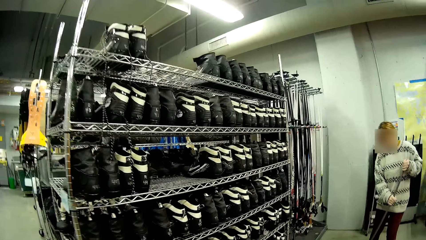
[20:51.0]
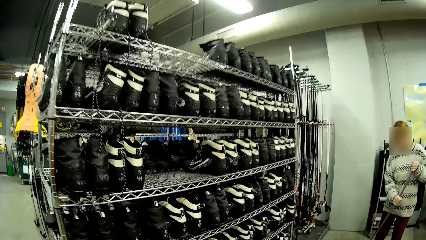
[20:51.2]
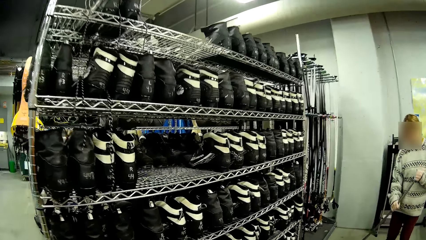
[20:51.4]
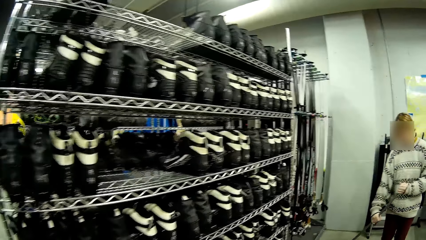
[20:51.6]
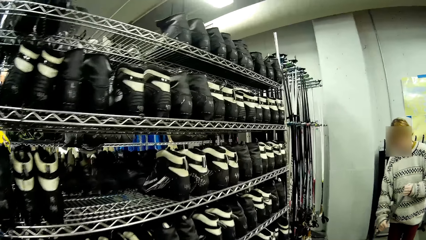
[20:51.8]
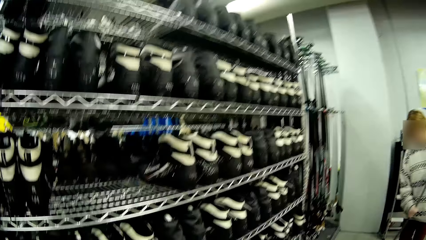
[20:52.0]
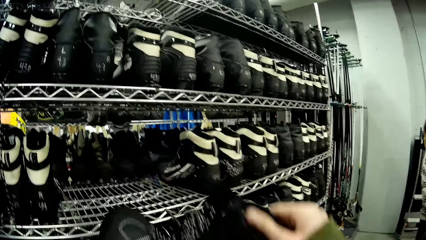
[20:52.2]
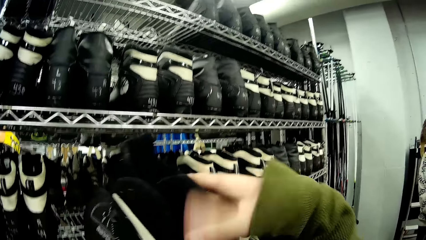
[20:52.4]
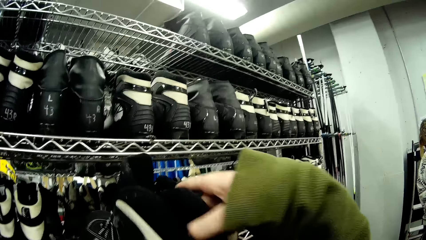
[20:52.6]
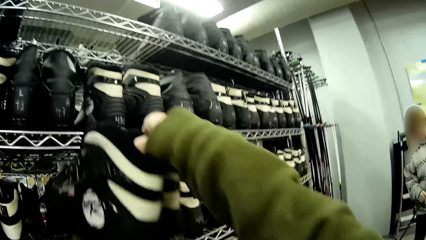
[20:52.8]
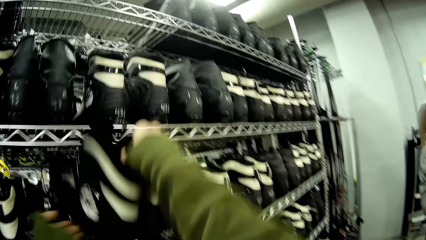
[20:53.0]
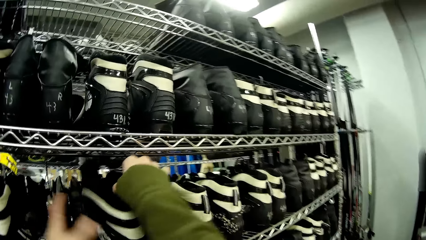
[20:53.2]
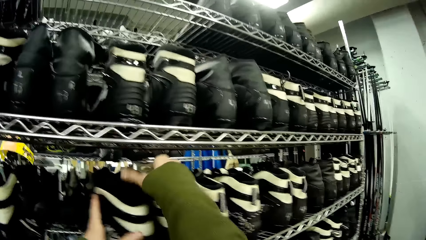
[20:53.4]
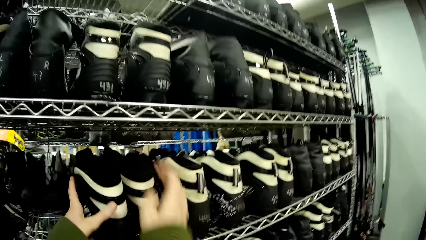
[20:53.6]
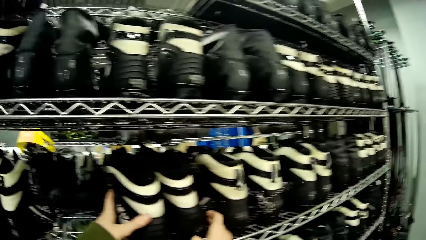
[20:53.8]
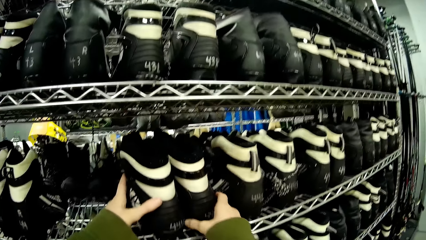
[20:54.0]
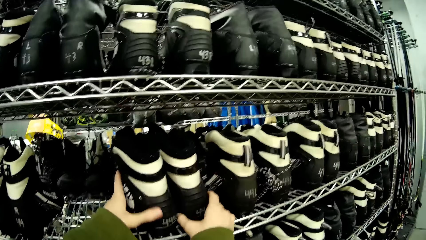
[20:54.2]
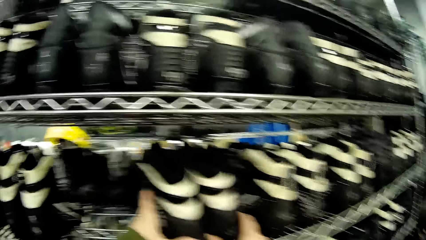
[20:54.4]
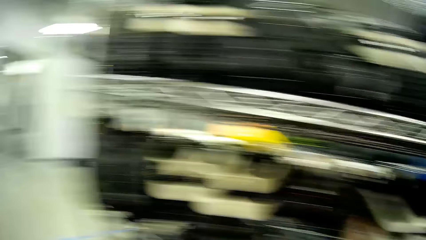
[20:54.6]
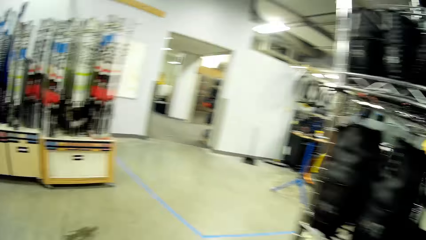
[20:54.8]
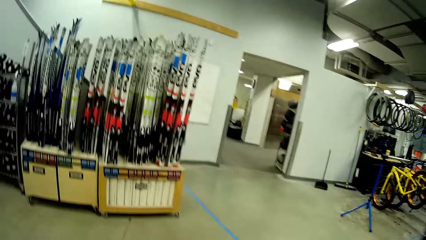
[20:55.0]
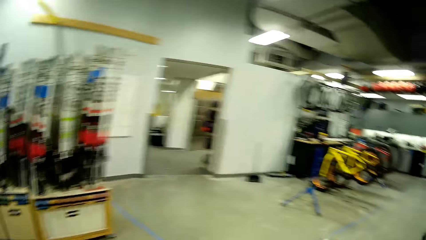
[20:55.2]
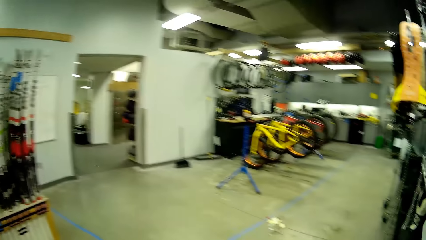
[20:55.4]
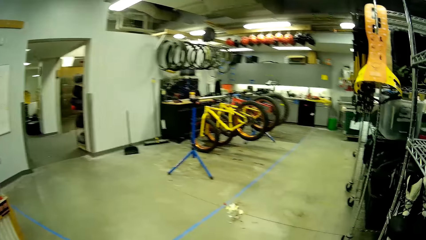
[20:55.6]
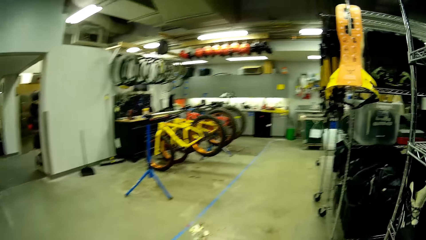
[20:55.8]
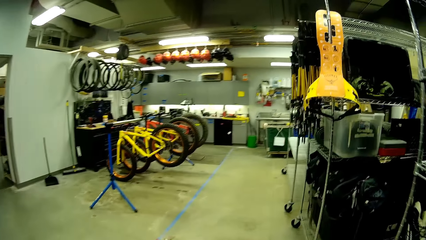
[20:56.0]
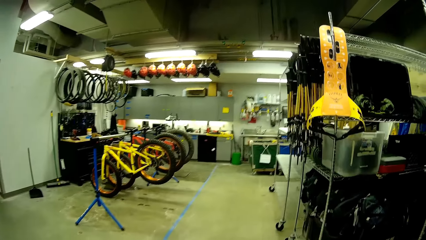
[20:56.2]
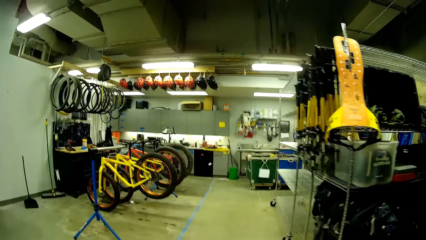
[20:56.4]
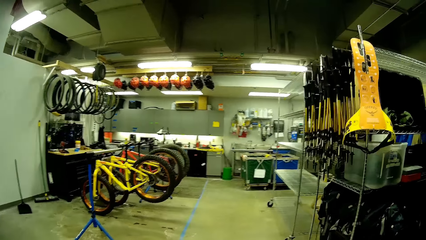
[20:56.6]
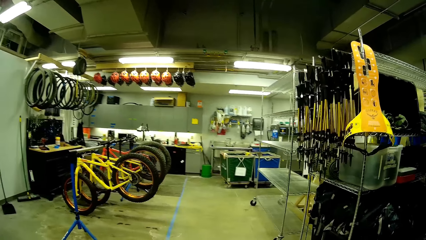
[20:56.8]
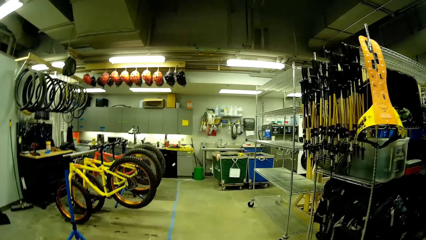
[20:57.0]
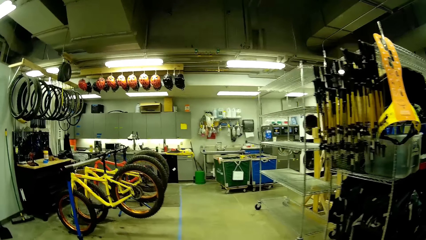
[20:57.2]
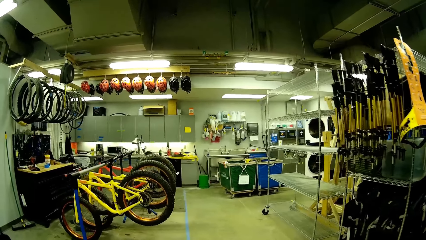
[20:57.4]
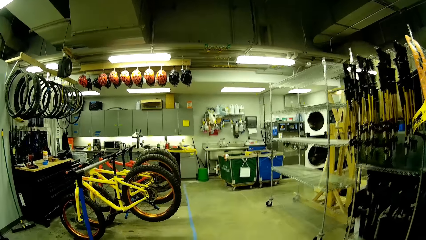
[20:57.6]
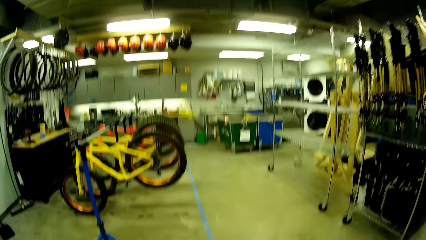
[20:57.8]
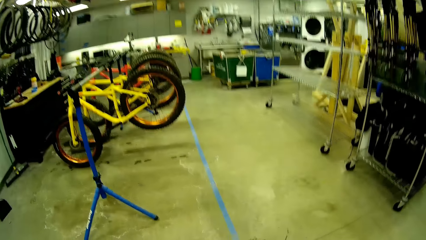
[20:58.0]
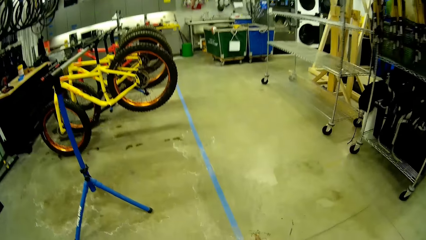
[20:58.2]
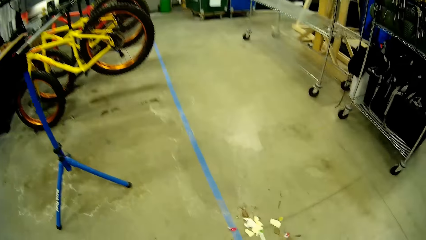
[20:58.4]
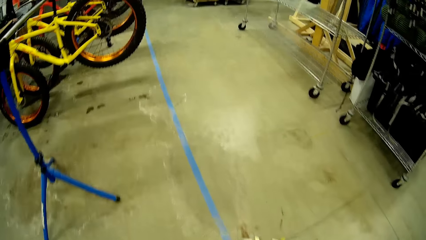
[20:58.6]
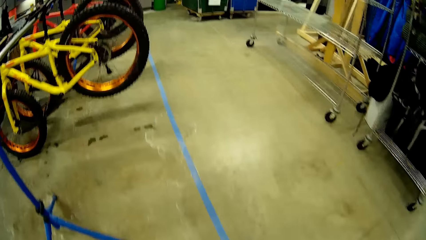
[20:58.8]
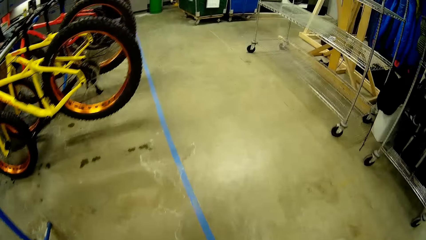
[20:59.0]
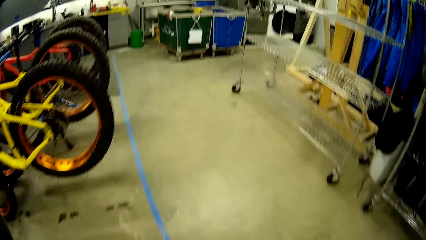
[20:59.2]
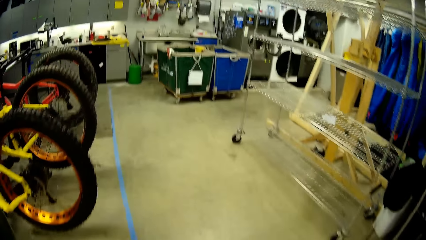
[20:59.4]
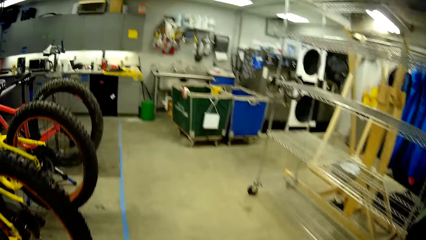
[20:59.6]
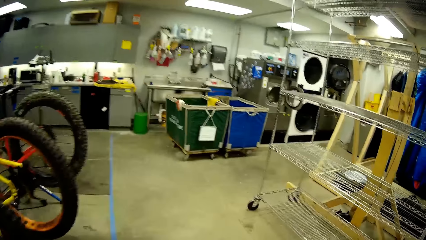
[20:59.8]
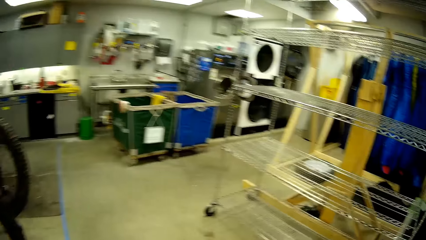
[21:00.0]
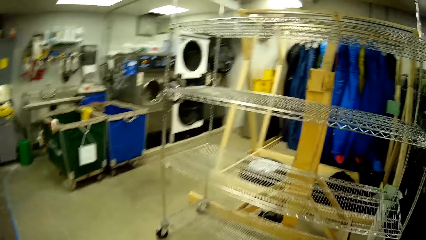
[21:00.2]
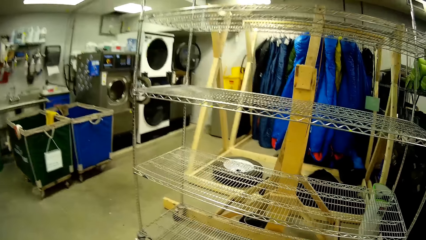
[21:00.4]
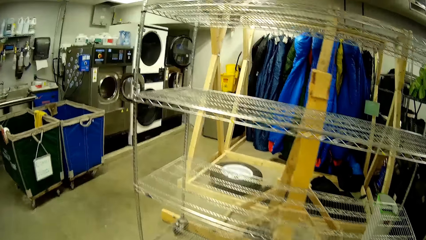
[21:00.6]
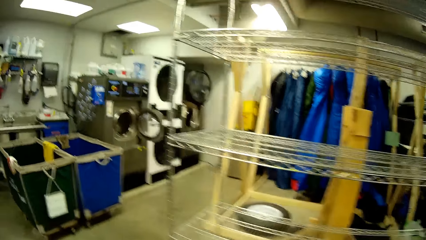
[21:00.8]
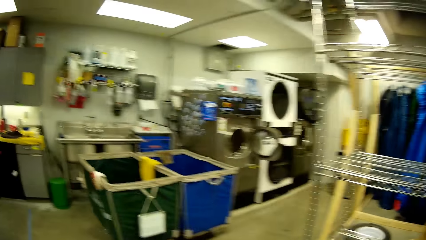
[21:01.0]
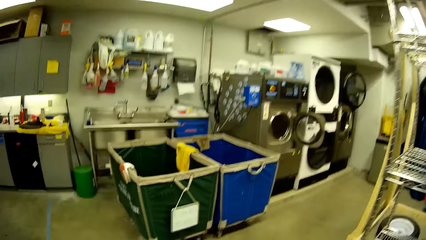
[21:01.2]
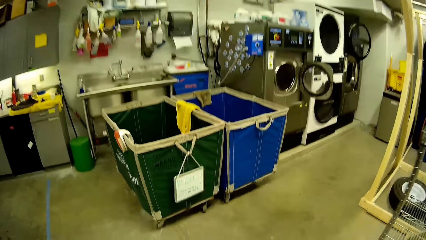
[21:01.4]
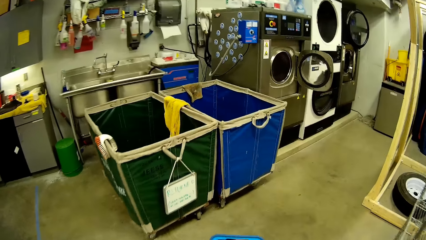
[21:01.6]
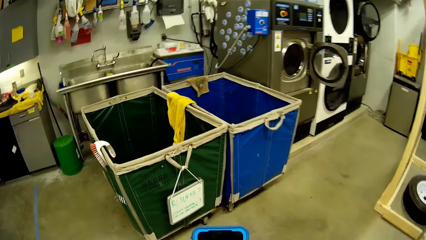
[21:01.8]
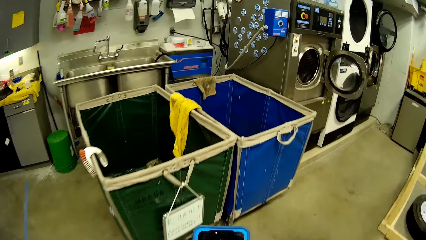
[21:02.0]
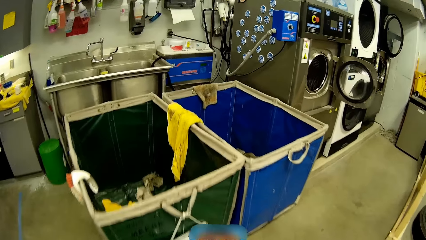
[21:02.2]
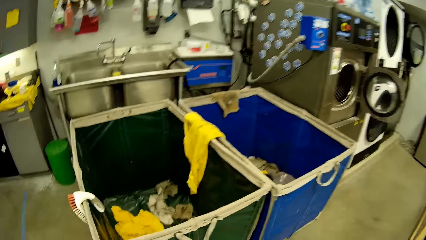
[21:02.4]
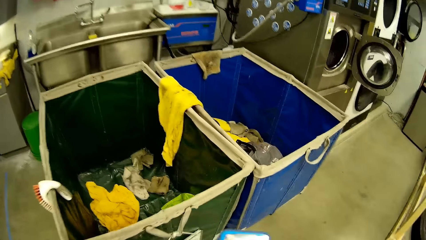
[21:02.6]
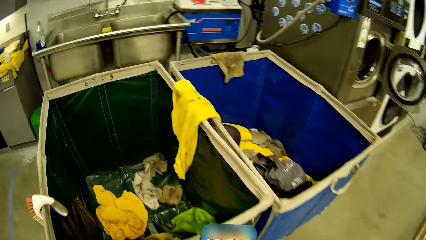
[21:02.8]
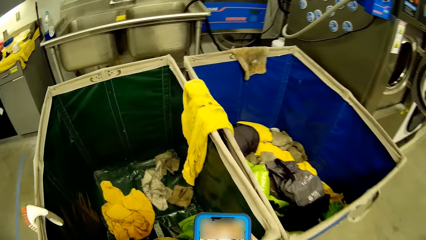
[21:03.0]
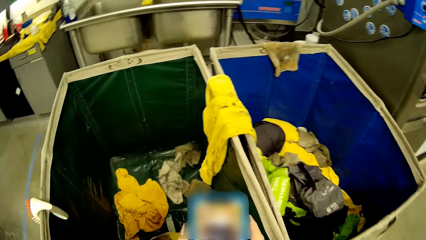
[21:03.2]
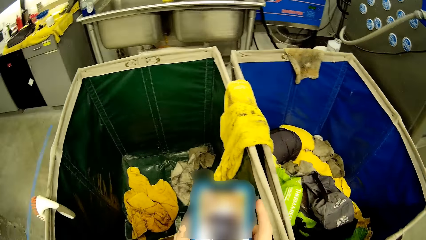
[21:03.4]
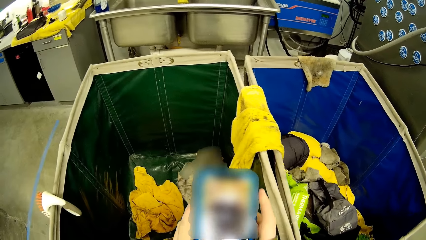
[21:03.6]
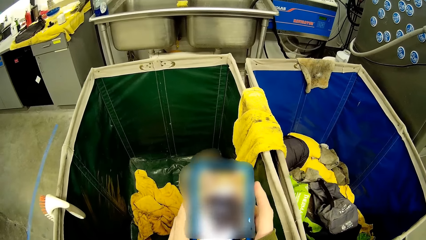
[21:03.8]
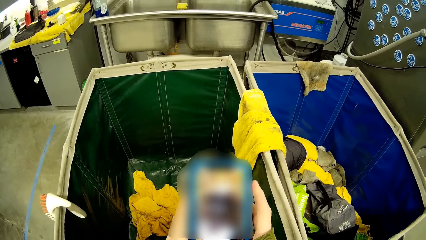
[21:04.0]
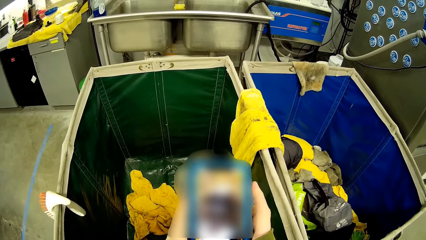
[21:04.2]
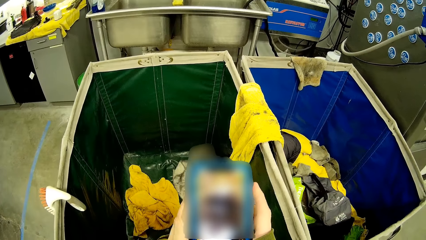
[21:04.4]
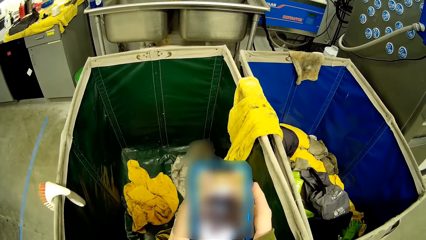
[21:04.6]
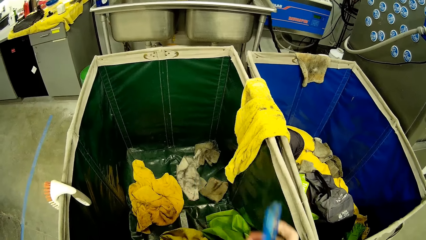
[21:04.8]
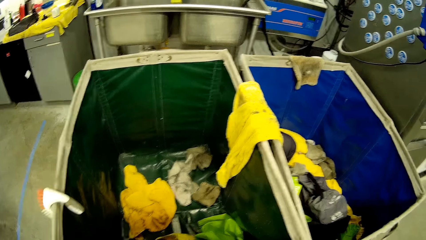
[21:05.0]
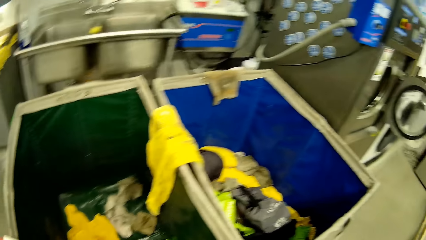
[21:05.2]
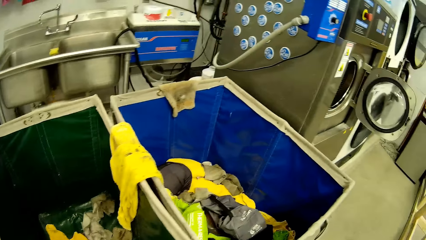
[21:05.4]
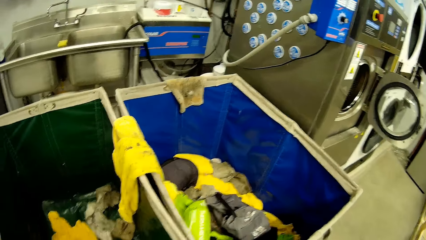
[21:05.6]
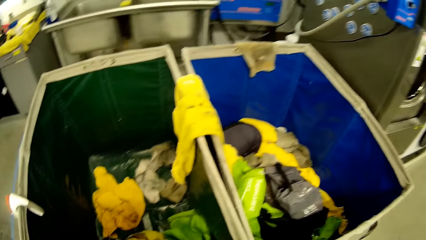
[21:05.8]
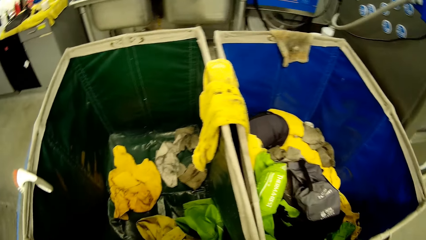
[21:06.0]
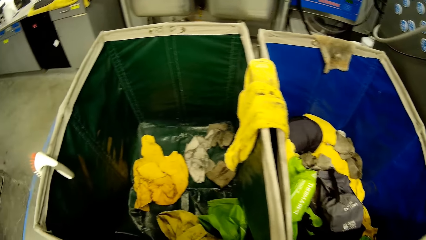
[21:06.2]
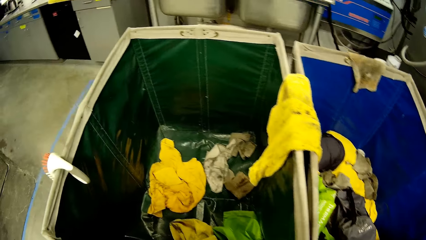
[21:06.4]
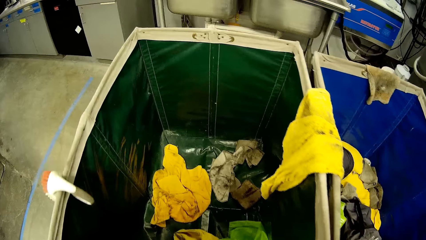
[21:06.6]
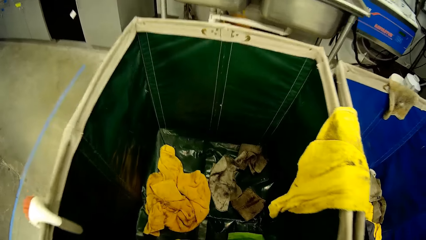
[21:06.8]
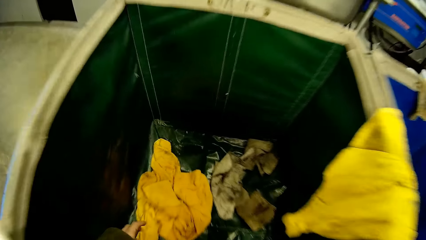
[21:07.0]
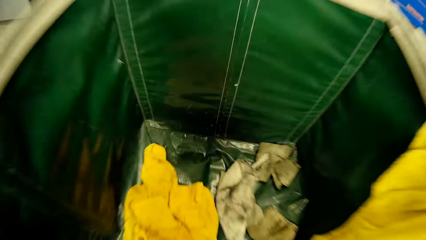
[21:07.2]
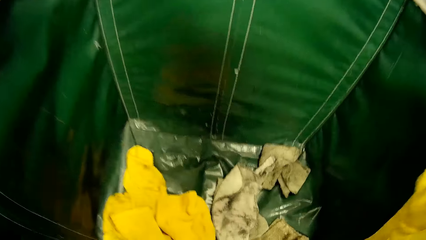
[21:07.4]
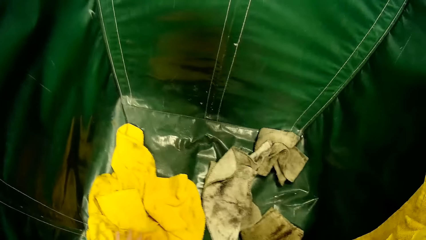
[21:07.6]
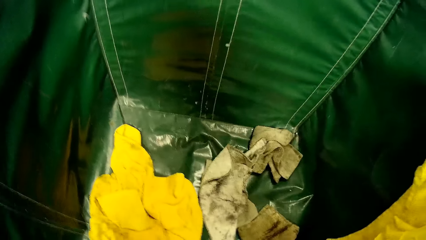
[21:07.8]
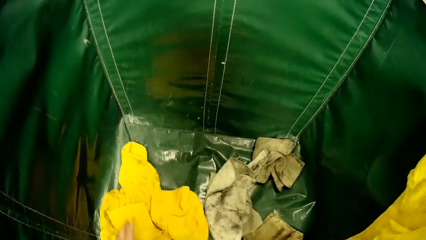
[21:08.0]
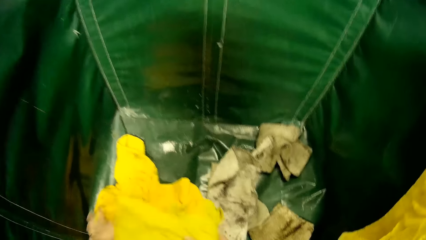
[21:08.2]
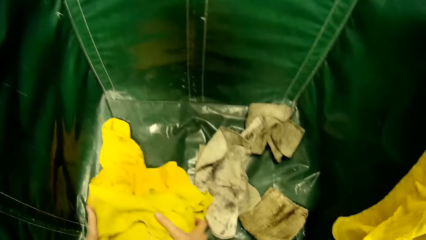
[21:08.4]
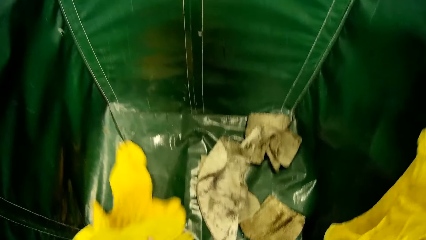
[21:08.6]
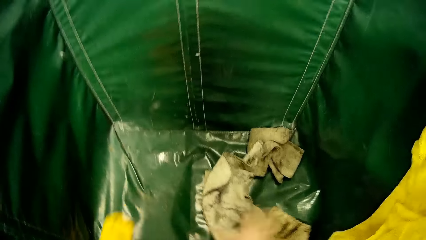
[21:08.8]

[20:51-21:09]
A person cleans the floor with a cleaning broom. The camera wearer puts the shoes on the shoe rack. They walk around the store. They stare in the room. They operate the mobile phone in the room. They put the phone in the pocket. They pick clothes.
